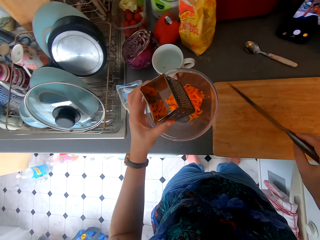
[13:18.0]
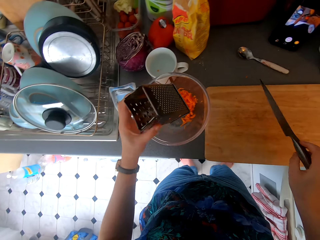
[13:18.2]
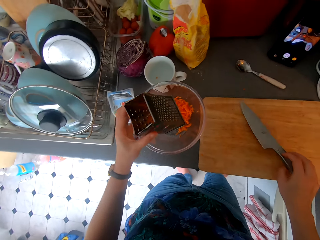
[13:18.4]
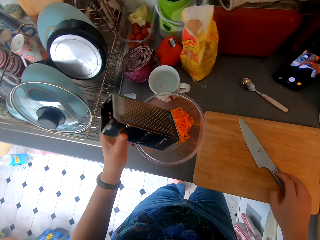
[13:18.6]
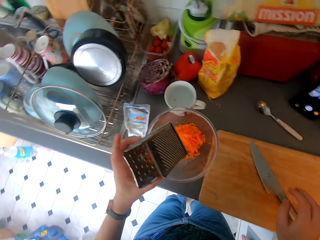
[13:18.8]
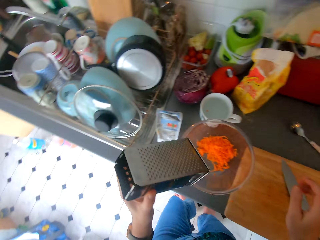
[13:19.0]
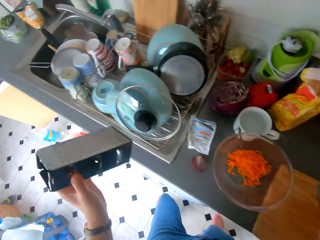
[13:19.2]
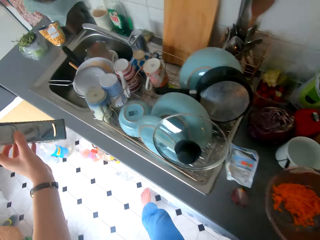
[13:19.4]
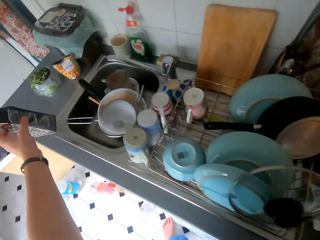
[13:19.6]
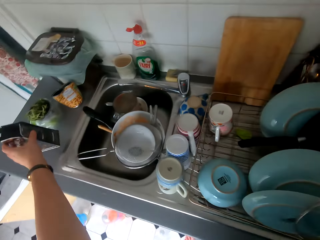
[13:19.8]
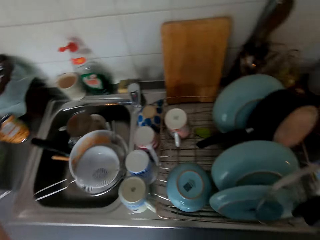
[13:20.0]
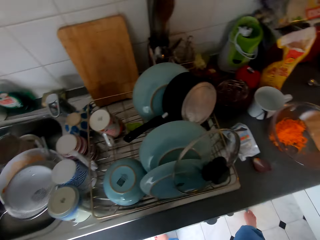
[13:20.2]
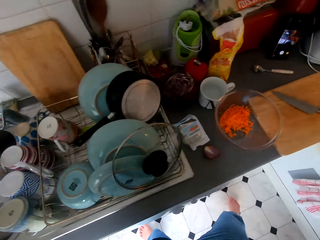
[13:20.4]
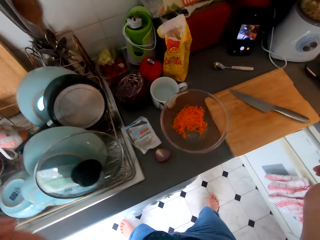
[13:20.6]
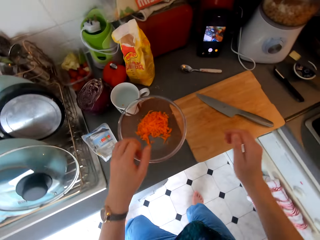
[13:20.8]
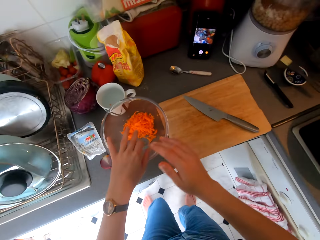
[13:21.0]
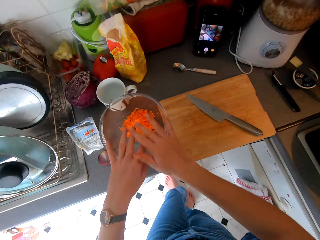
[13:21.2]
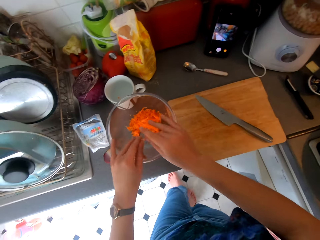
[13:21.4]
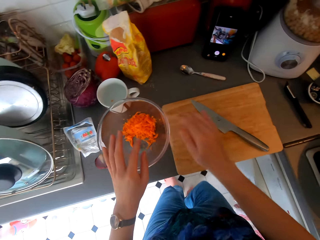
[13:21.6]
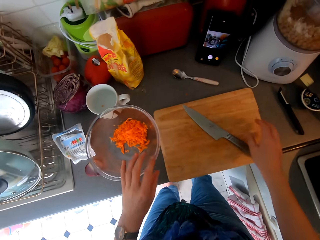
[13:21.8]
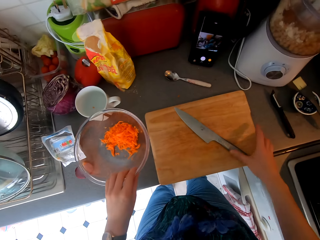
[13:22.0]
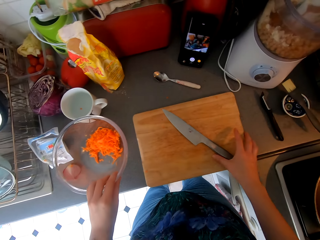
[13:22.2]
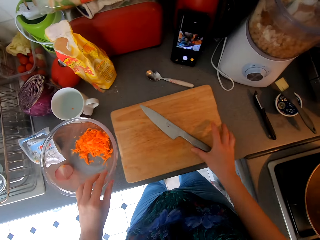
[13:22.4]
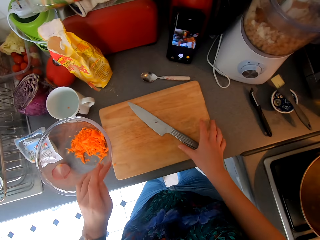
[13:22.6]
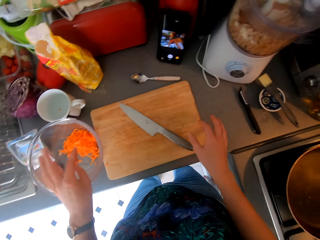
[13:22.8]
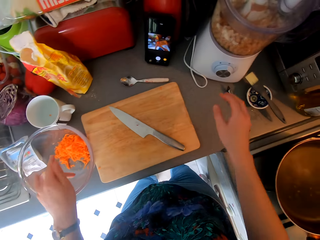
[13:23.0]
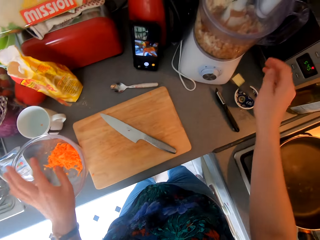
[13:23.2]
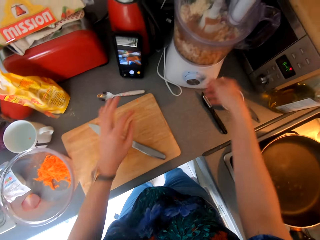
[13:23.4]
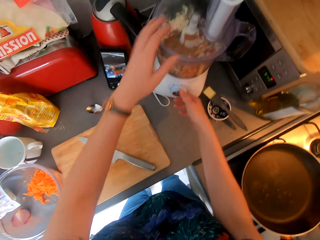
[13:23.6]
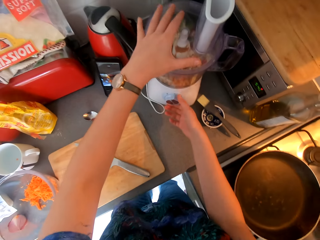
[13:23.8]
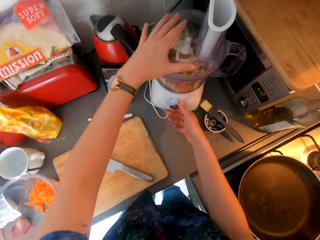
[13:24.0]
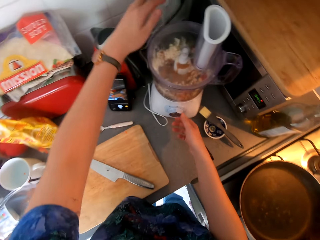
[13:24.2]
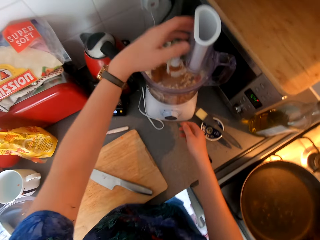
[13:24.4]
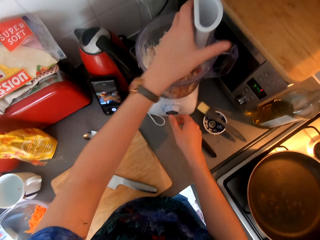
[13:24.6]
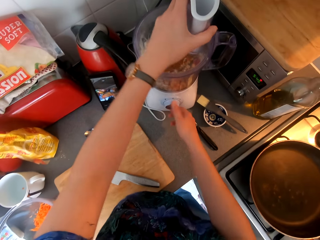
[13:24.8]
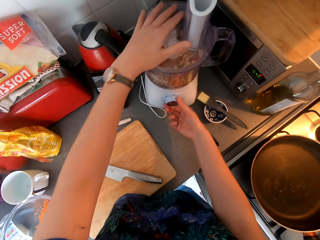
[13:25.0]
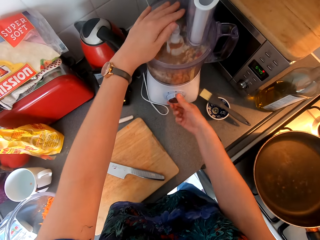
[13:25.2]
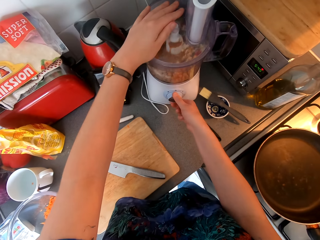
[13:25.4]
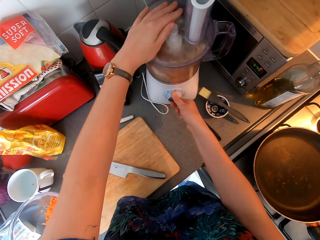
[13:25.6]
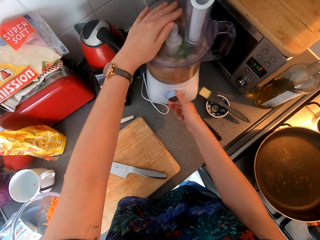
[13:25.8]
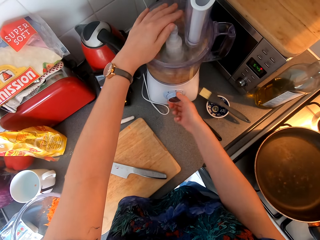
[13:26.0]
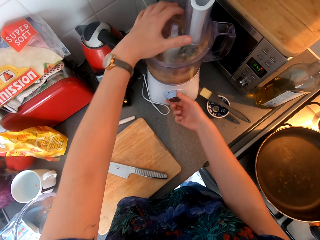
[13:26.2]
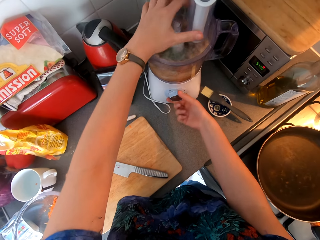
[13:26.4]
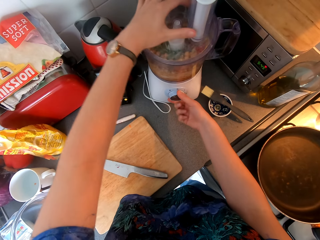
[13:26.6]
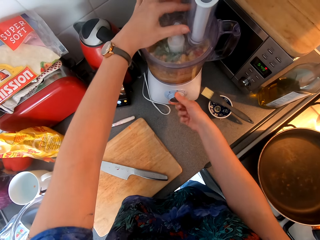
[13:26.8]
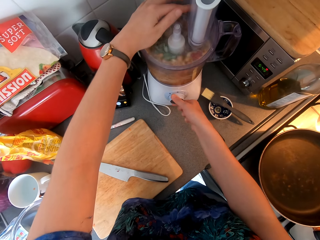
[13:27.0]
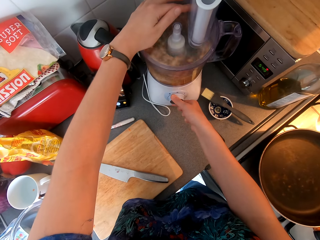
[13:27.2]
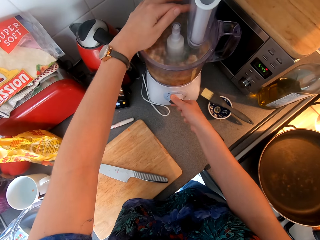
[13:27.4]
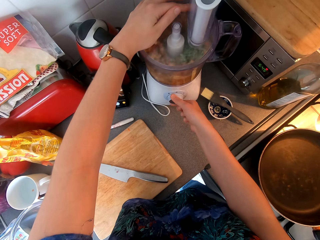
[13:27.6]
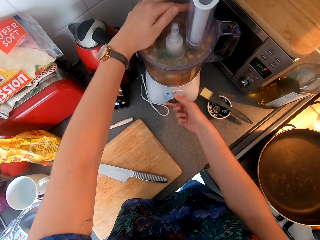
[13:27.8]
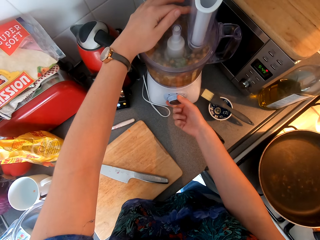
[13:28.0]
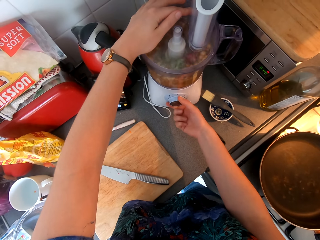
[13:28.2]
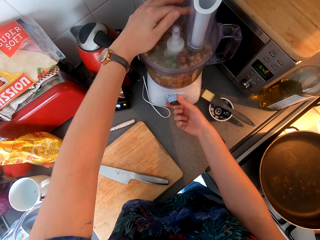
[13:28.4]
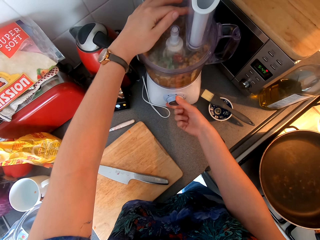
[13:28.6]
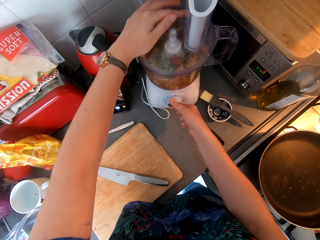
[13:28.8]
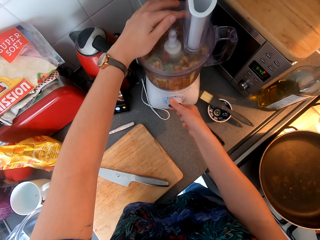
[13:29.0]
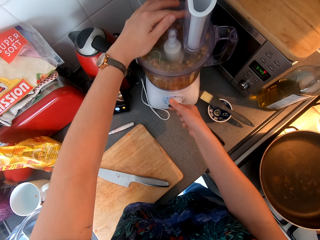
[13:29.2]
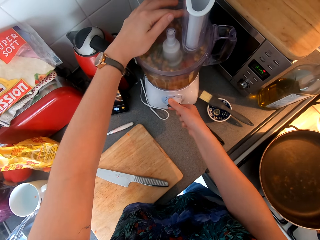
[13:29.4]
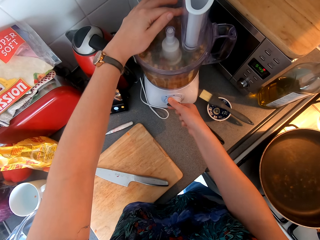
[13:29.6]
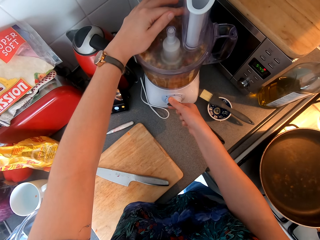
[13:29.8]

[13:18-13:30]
The camera wearer places the knife on the chopping board. They place the grater on the sink. They wipe hands. They move the chopping board. They start the blender. They hold the blender. They blend something.

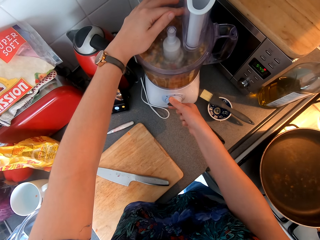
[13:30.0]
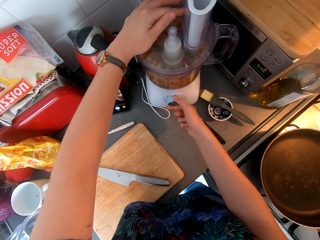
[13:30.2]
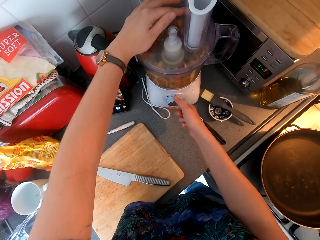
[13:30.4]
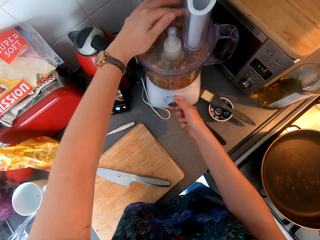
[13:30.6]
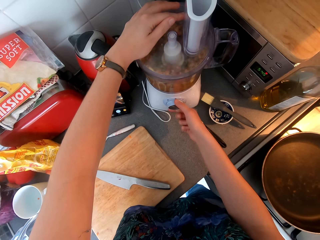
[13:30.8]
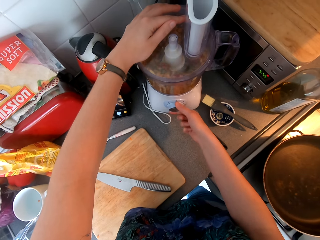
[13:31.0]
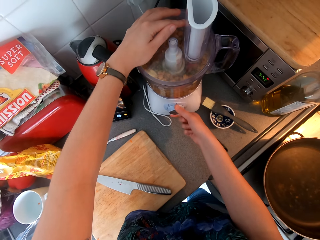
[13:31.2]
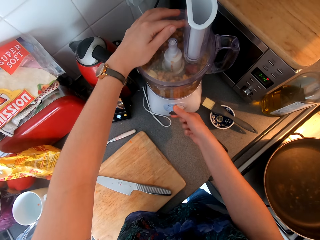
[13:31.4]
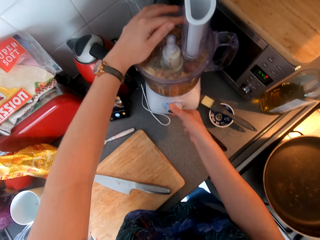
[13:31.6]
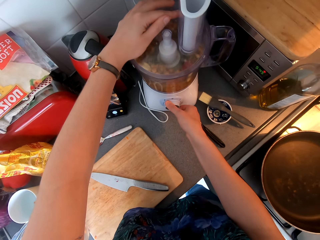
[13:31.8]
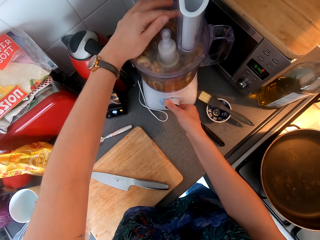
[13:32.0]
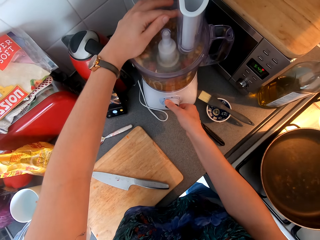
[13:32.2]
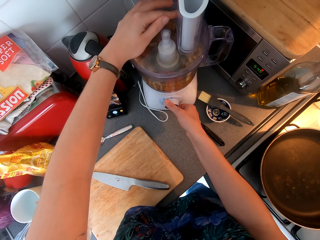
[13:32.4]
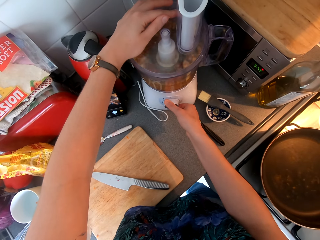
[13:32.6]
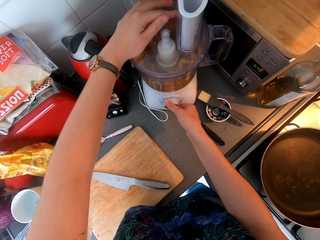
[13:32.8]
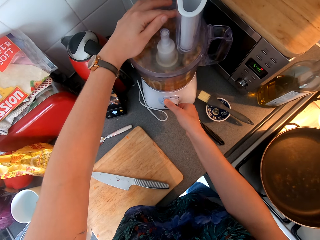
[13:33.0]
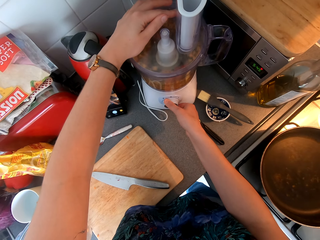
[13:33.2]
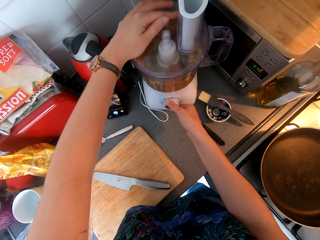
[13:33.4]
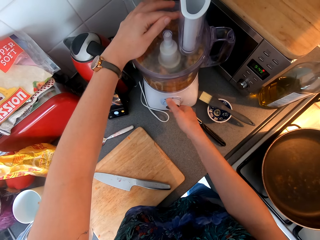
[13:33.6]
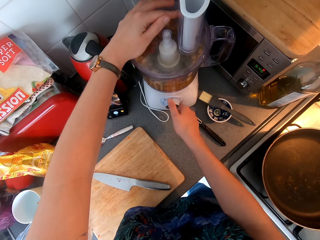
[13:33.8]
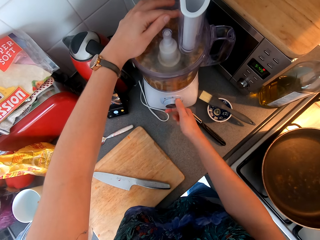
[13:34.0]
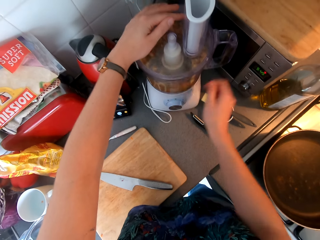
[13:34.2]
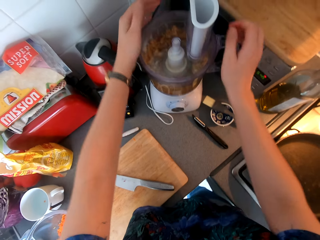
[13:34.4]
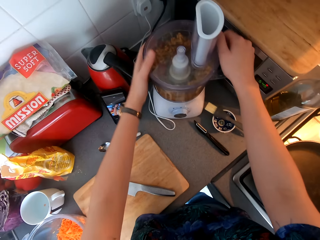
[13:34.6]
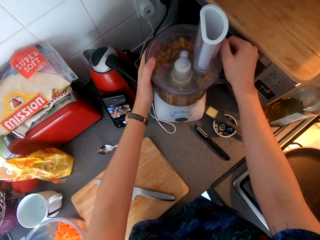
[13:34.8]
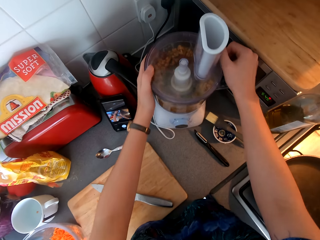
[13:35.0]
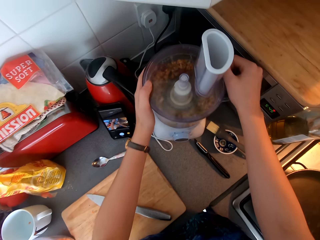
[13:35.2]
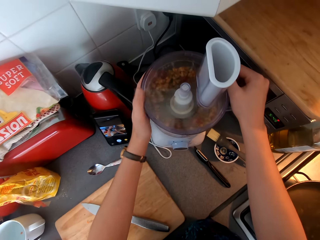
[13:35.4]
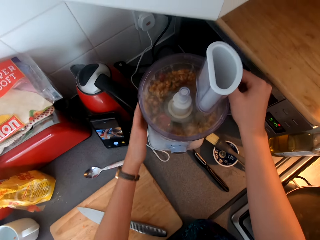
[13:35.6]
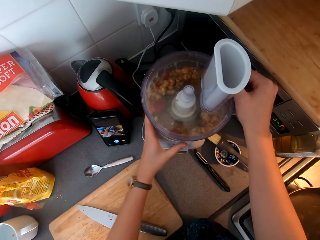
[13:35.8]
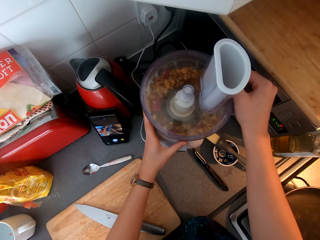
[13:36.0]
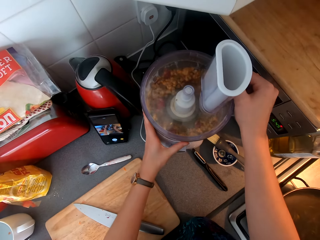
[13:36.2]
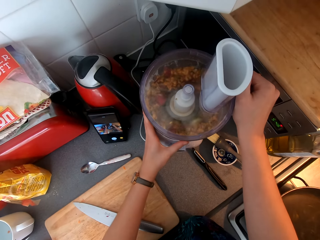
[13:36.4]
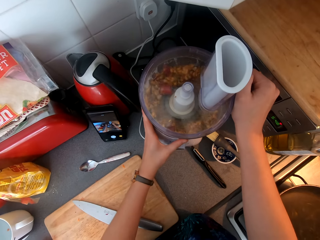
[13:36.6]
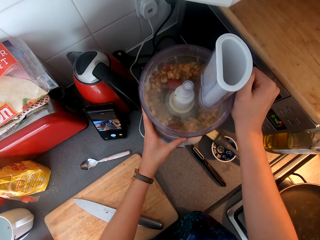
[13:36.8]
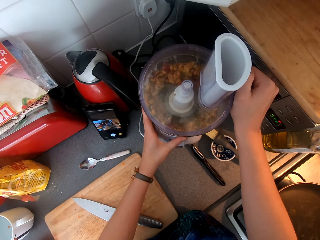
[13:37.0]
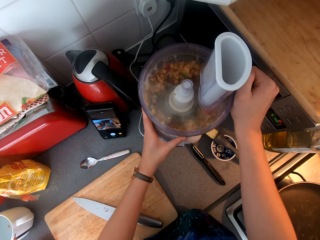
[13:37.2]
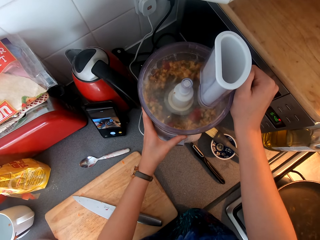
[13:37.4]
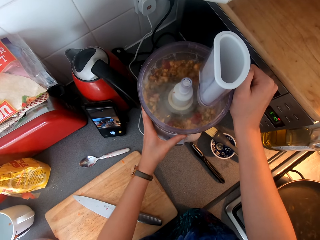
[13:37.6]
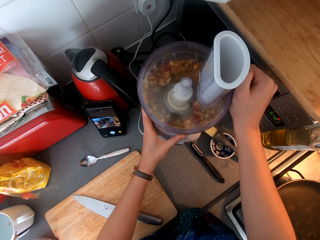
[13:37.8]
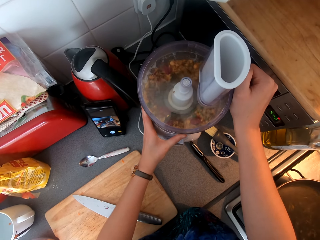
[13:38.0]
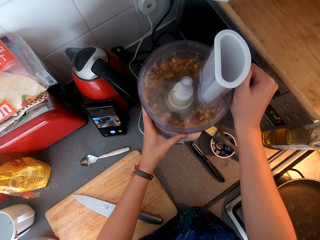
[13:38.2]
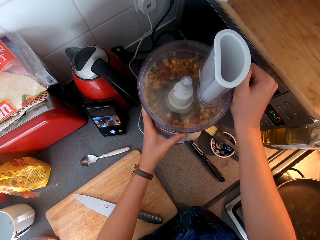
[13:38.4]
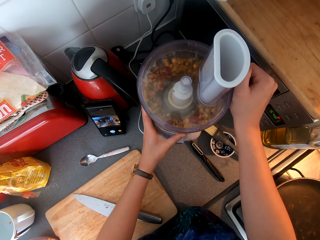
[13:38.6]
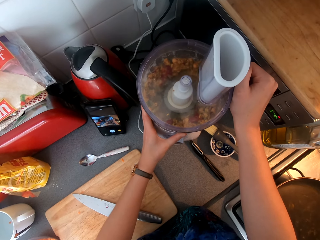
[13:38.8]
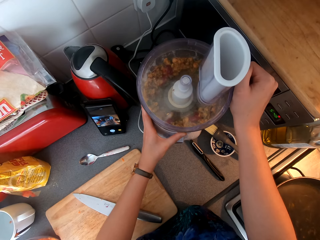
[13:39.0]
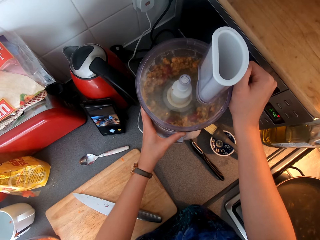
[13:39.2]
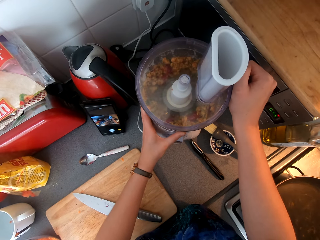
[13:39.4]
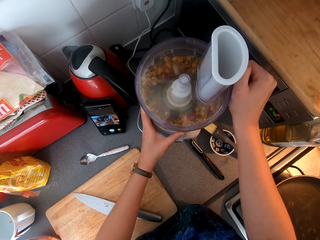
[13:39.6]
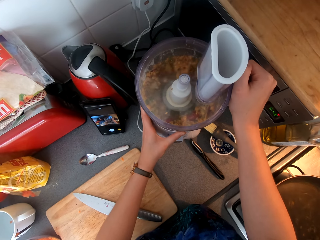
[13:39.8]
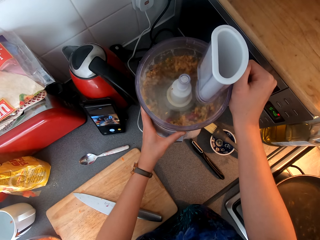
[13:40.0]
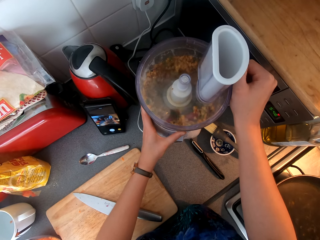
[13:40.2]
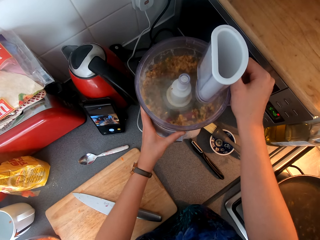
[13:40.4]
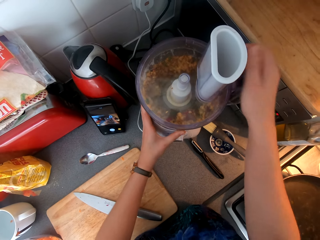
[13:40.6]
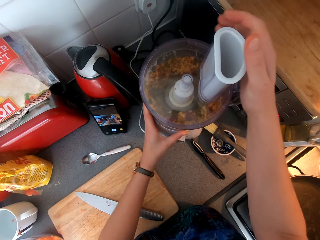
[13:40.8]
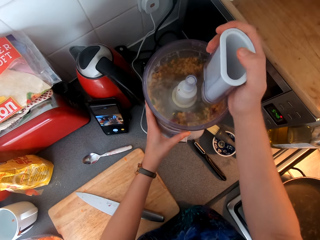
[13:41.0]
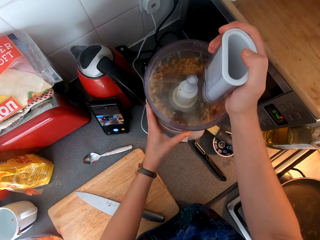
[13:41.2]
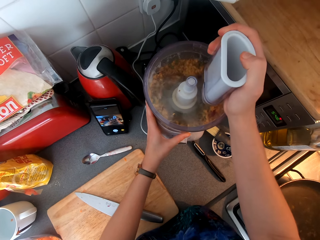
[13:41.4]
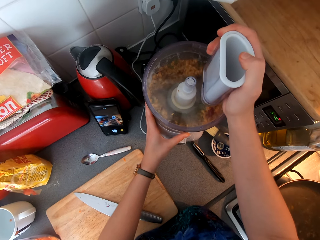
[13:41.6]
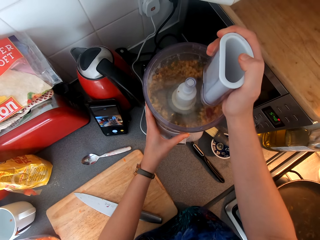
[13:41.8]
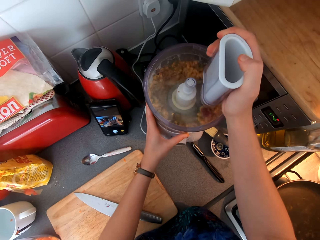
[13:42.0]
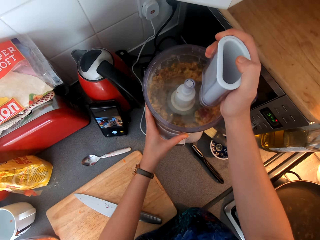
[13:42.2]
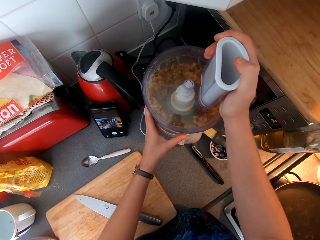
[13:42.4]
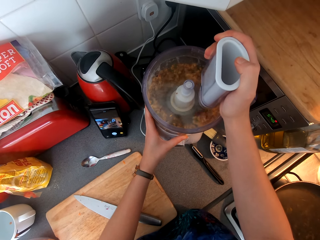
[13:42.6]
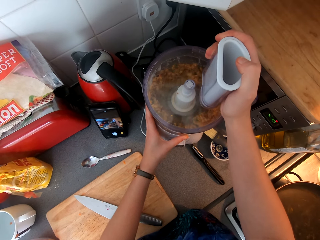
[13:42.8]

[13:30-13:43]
The camera wearer holds the blender.
